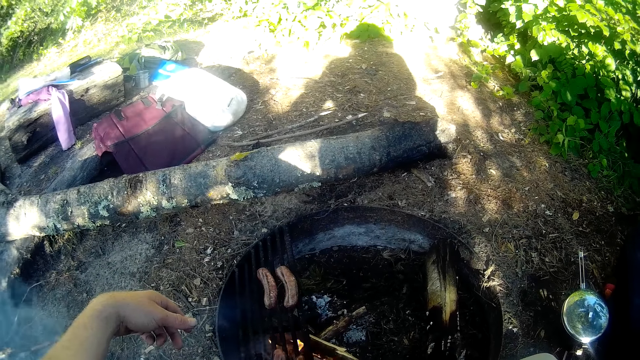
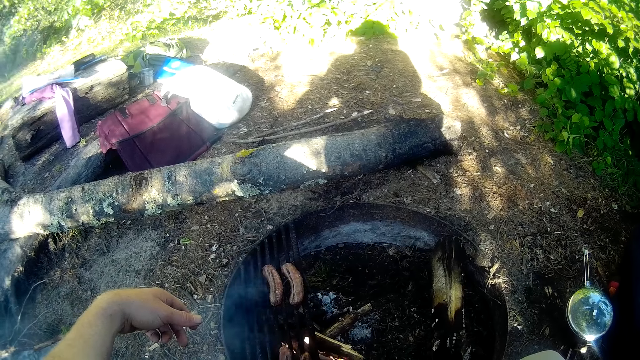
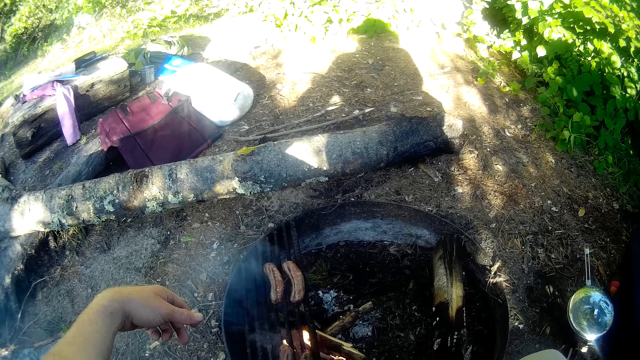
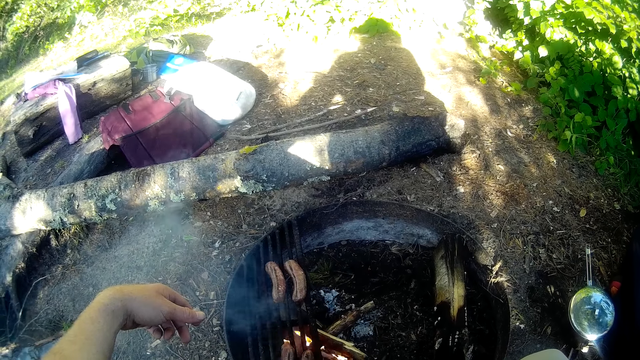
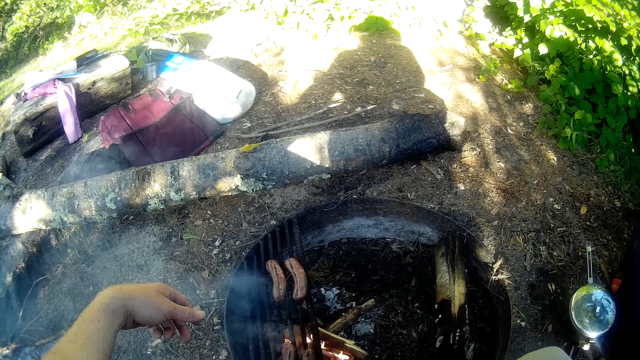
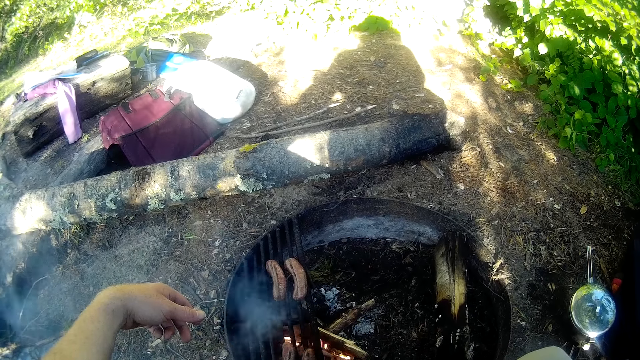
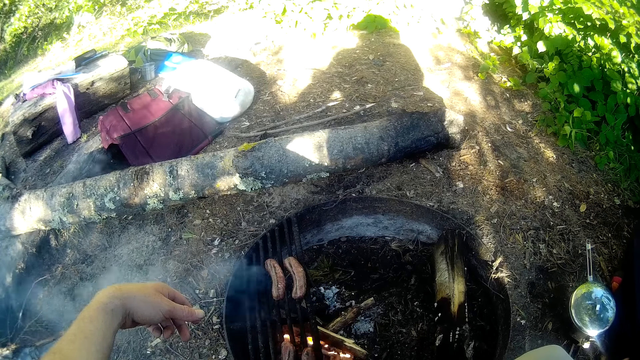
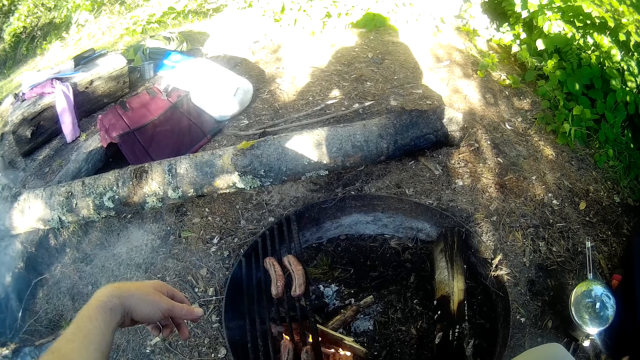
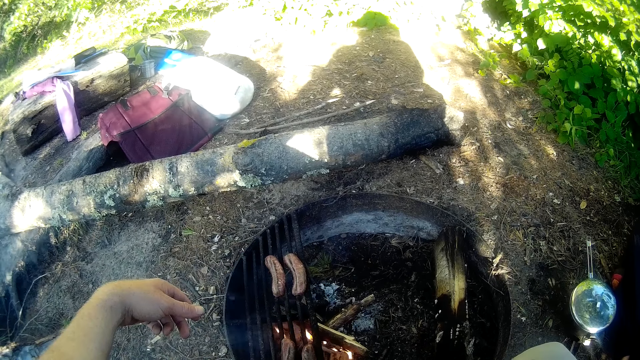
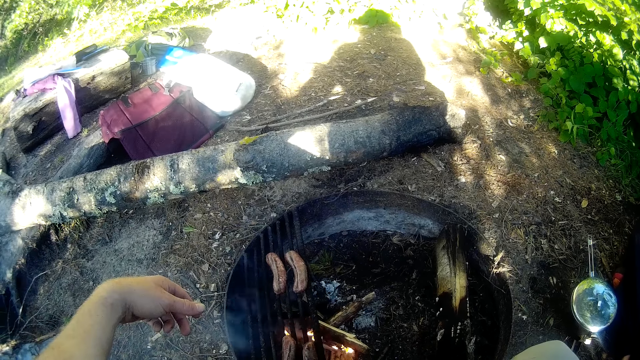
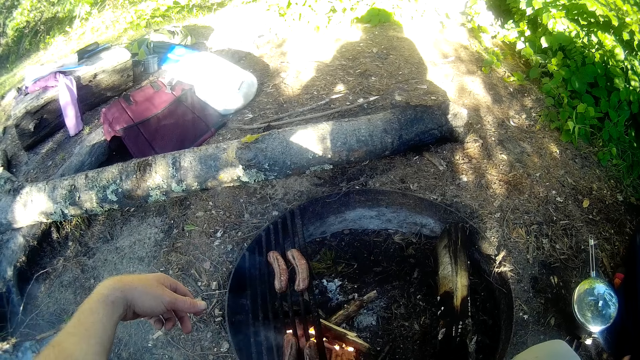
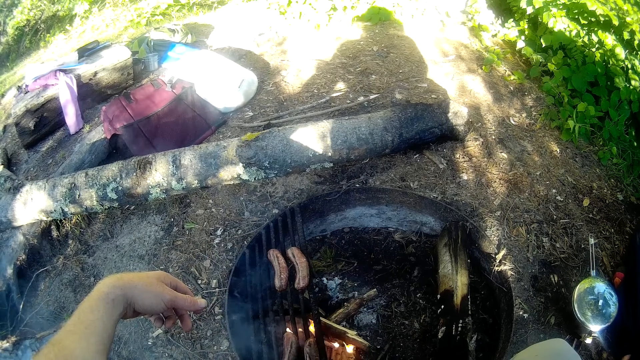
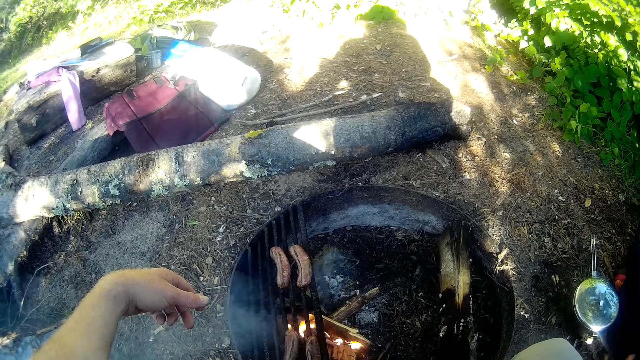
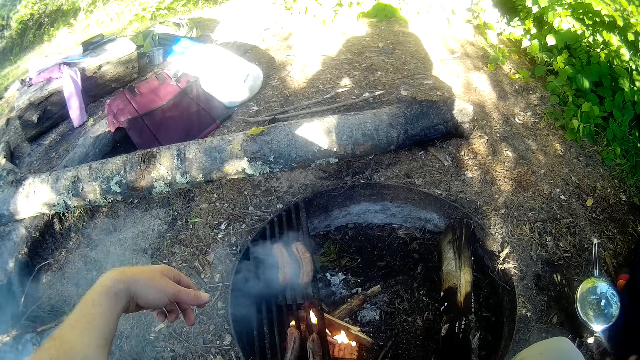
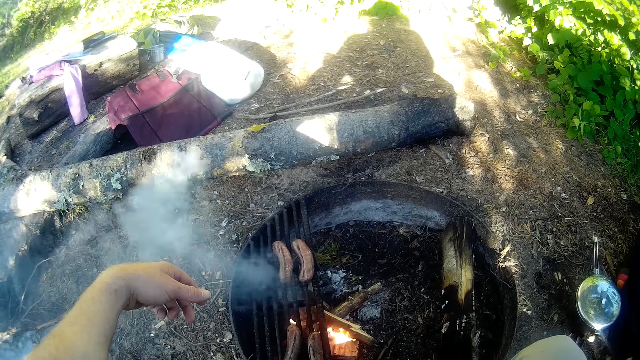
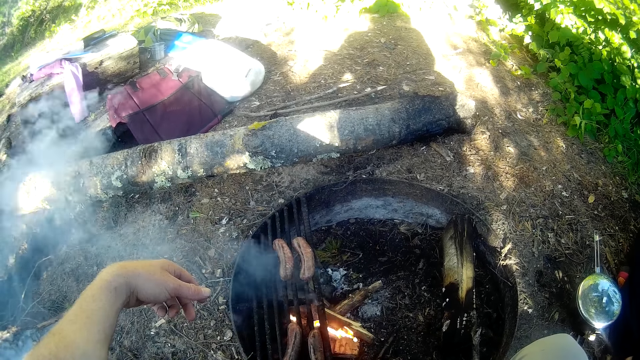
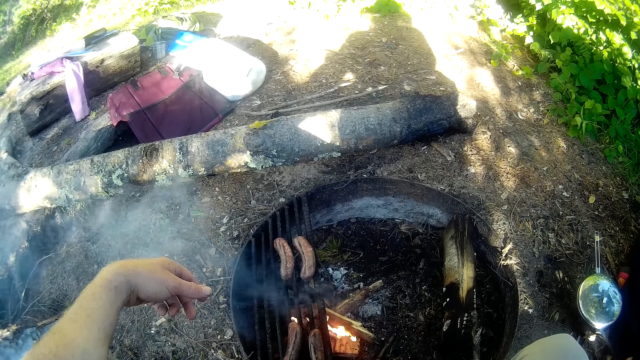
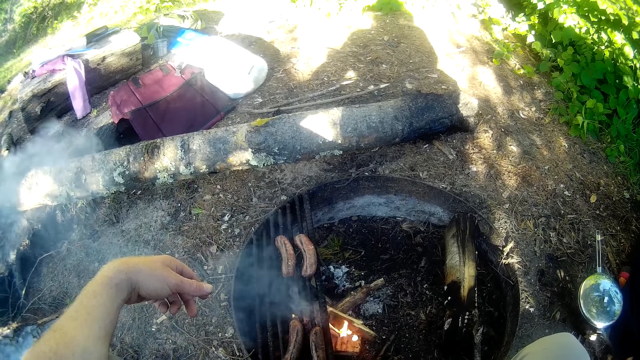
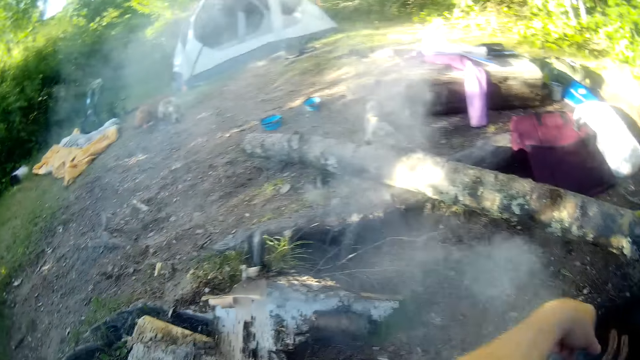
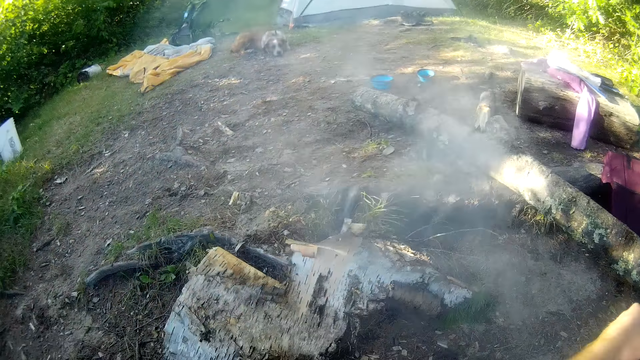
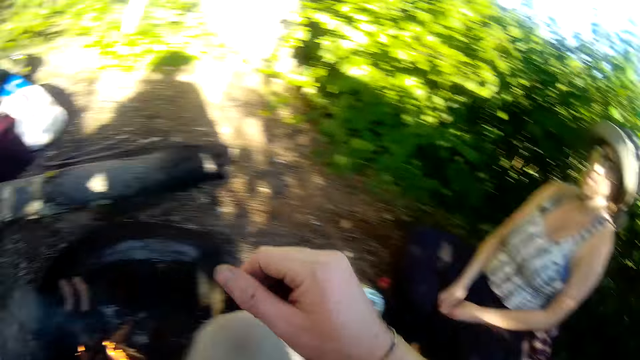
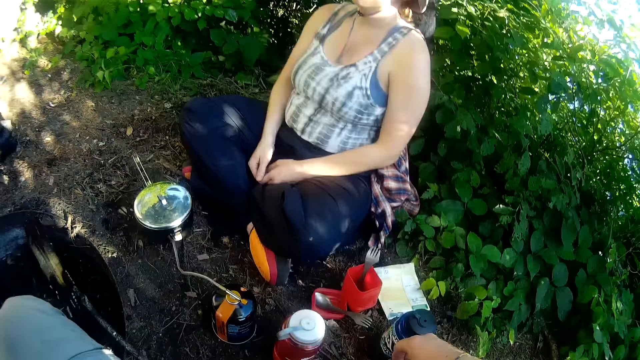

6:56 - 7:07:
The camera wearer looks around.

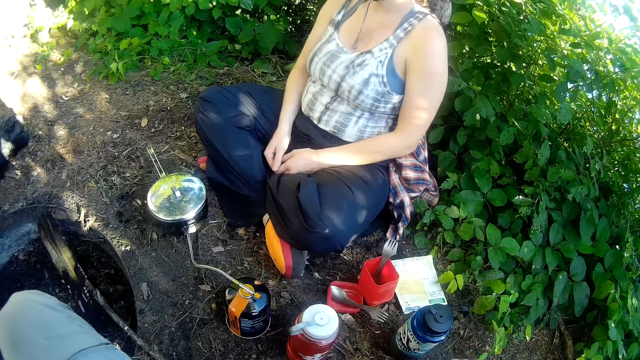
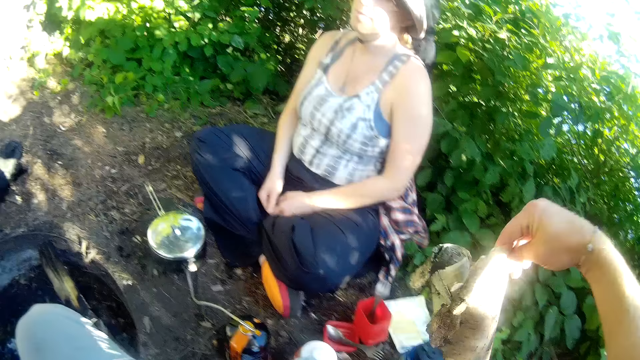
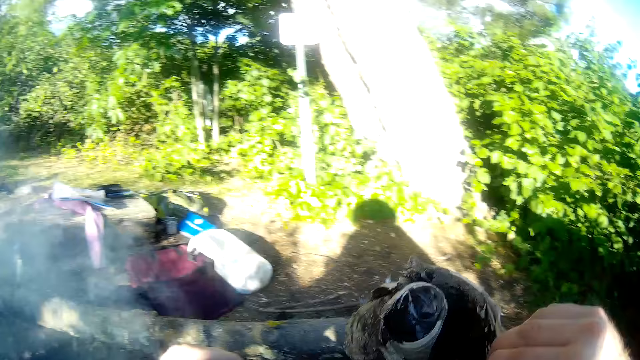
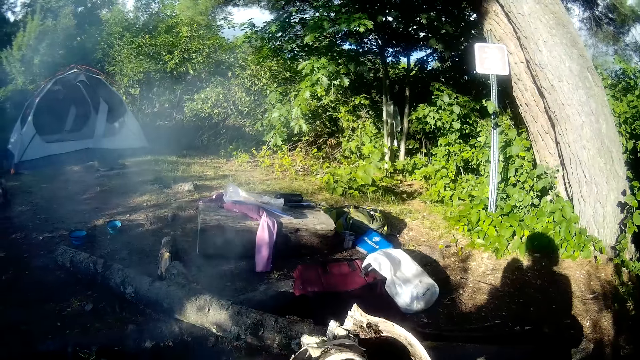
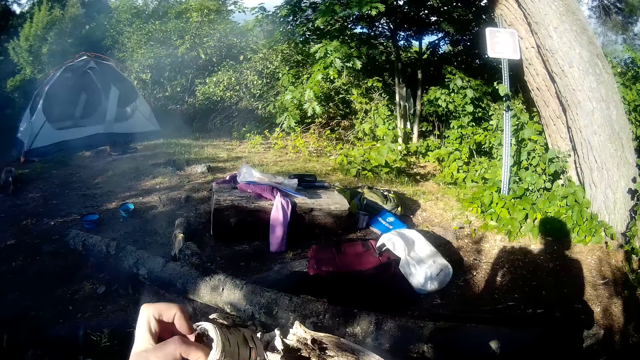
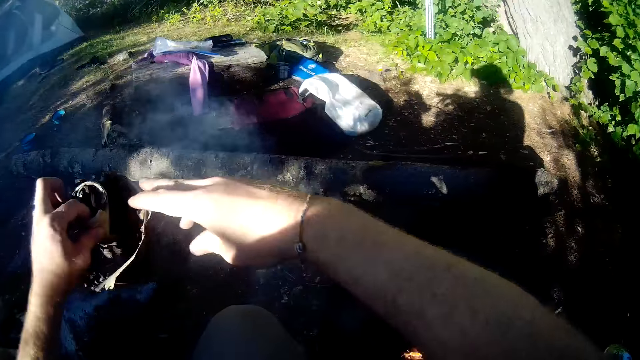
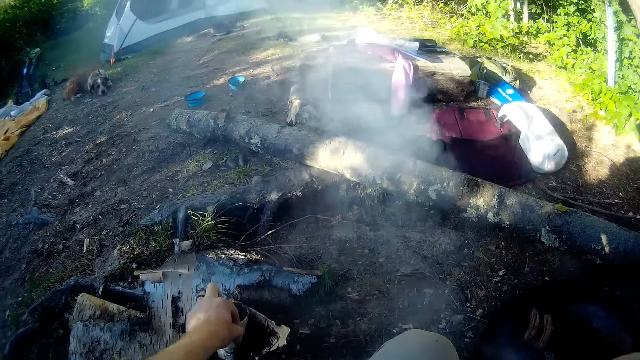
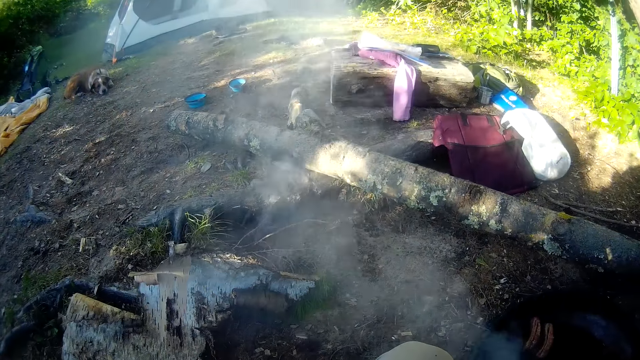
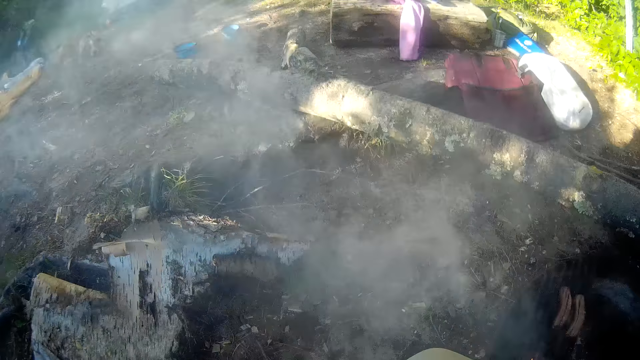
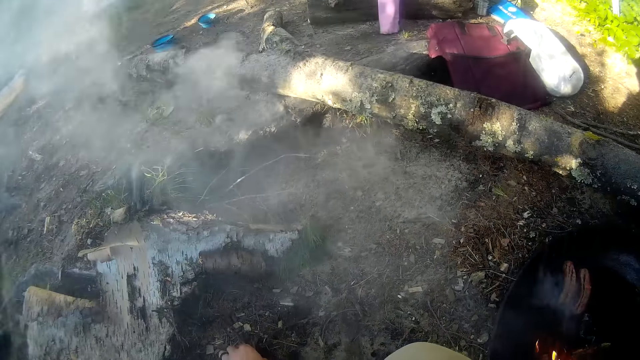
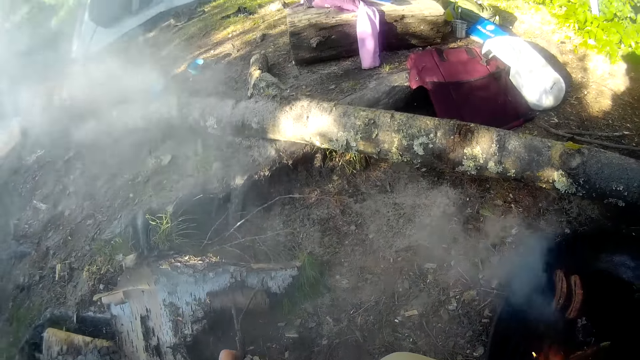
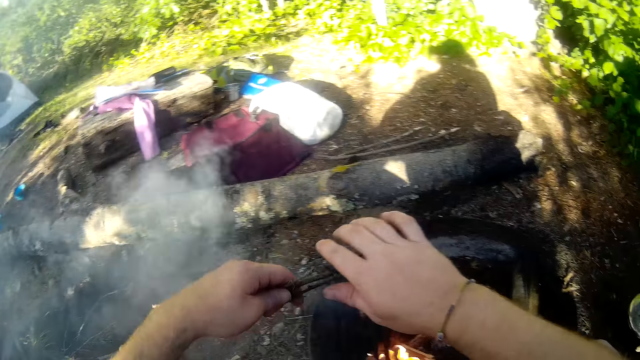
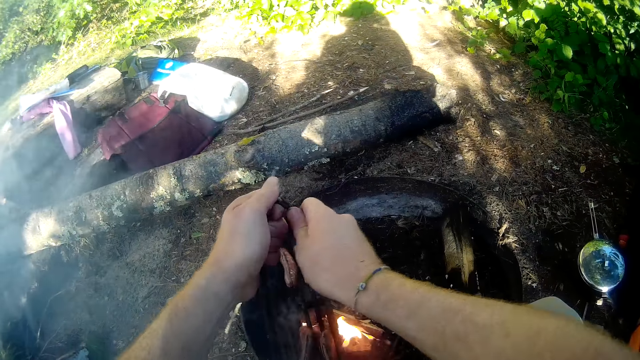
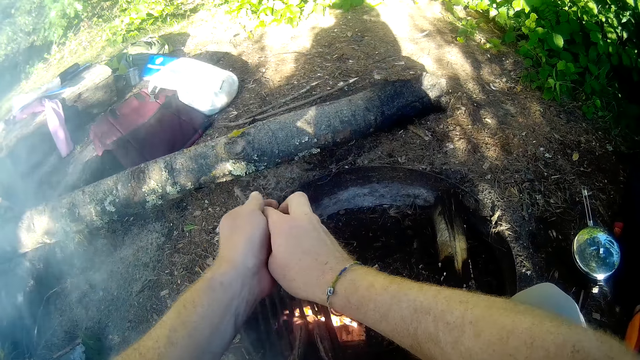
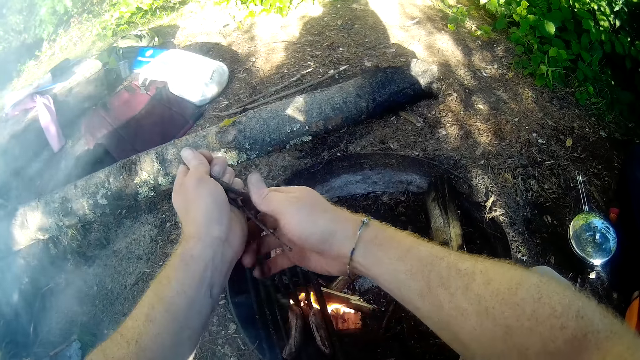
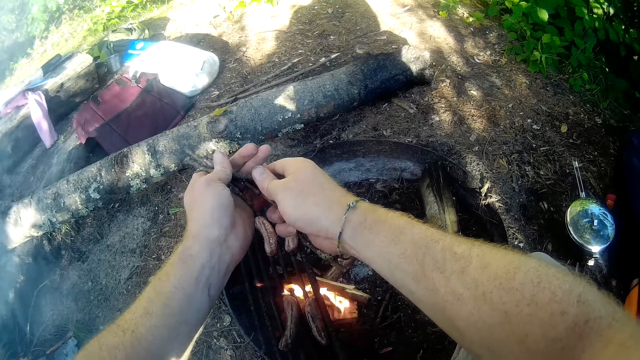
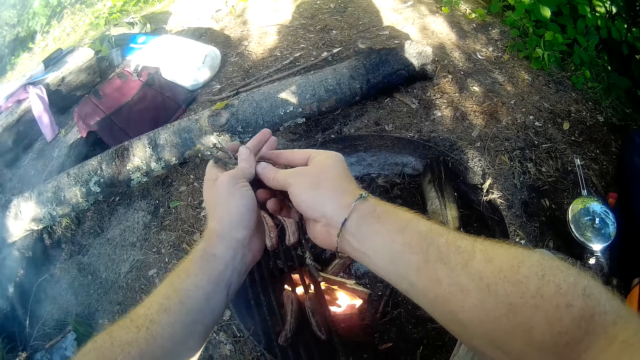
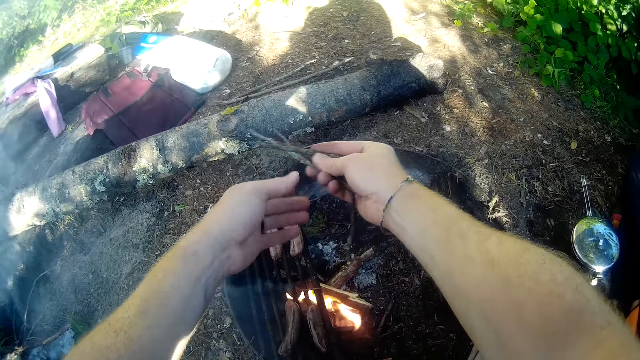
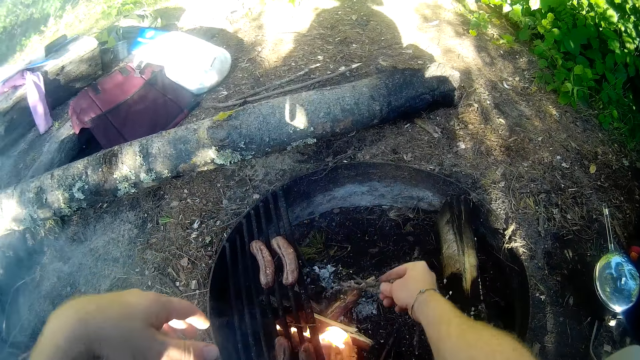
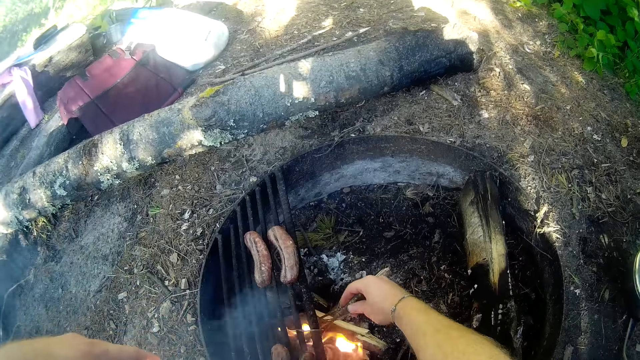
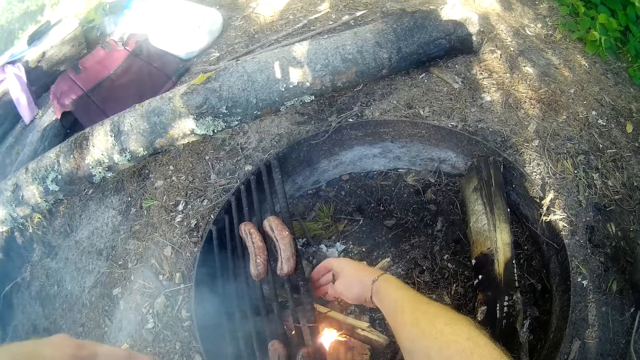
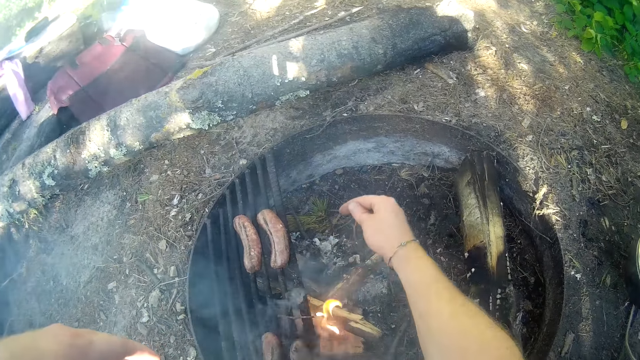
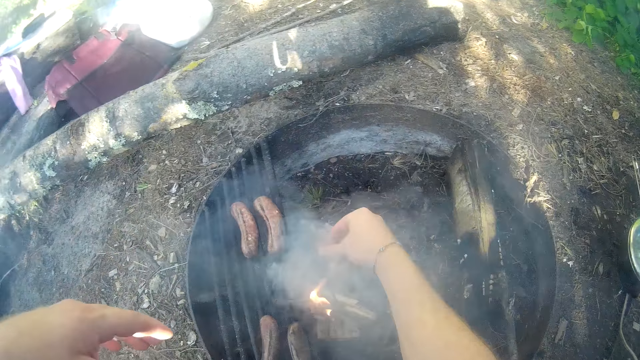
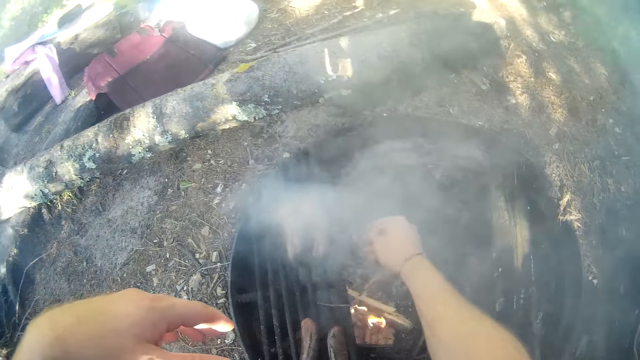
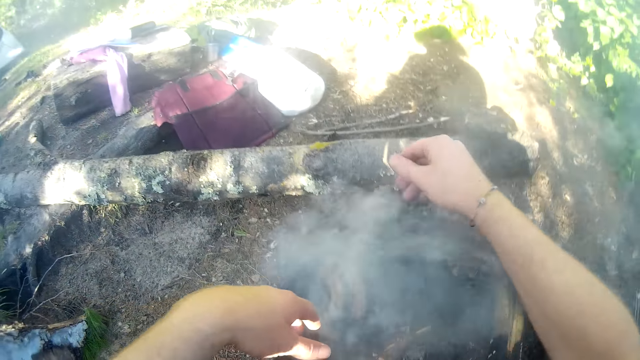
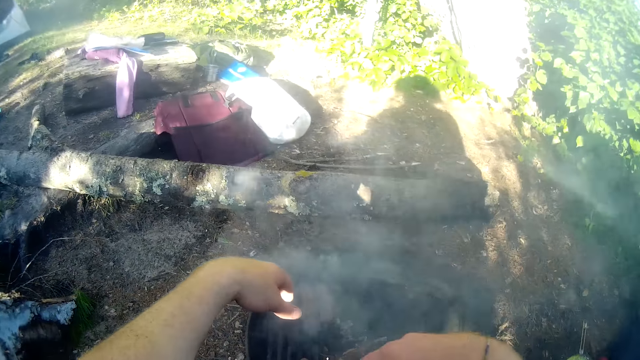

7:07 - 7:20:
The camera wearer picks up another bark. He stares at the camp site. He lets go of the bark. He places the bark on the ground. He stares at the ground. He holds the twigs with both his hands. He cuts the twigs with both his hands. He places the twigs in his right hand. He puts the piece of wood or twigs into the fire in the grill with his right hand. A woman talks to the camera wearer.
